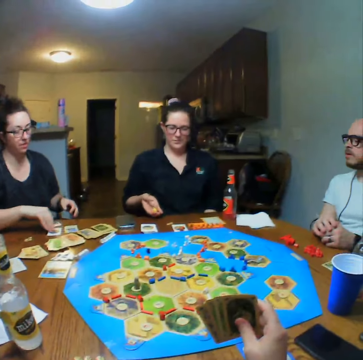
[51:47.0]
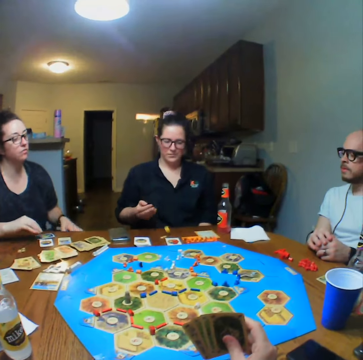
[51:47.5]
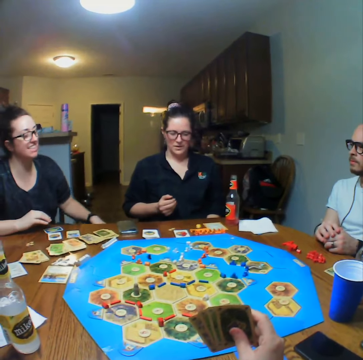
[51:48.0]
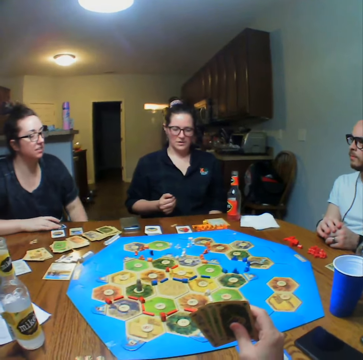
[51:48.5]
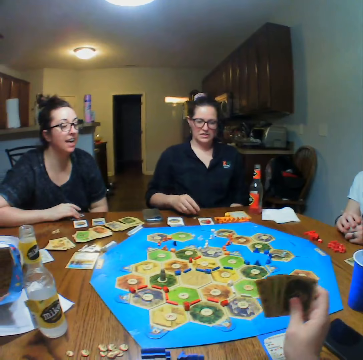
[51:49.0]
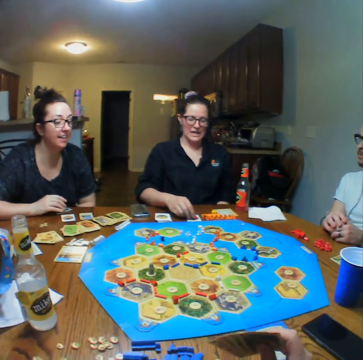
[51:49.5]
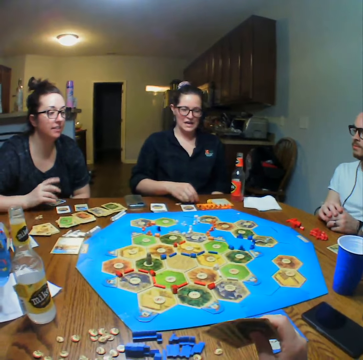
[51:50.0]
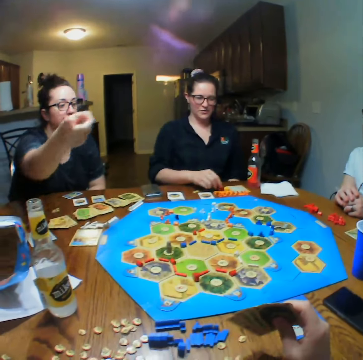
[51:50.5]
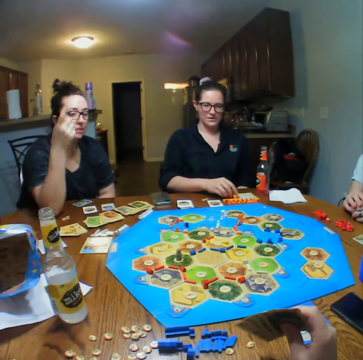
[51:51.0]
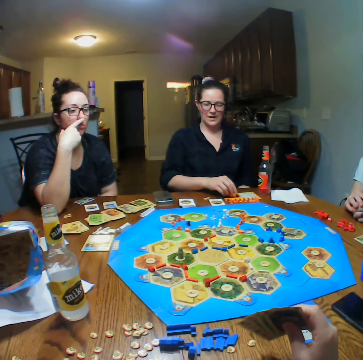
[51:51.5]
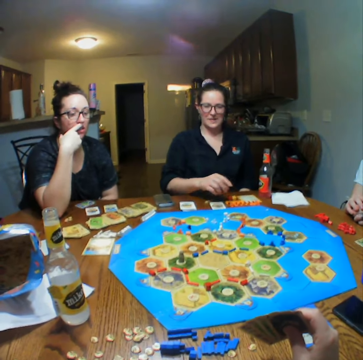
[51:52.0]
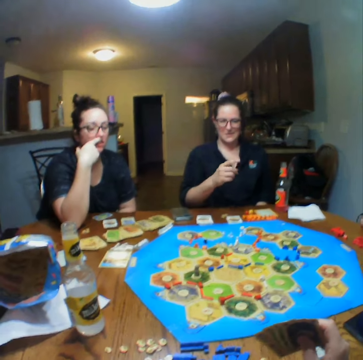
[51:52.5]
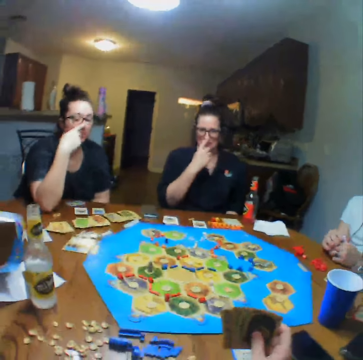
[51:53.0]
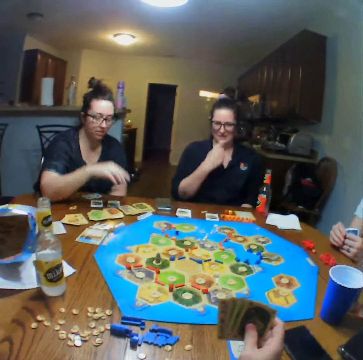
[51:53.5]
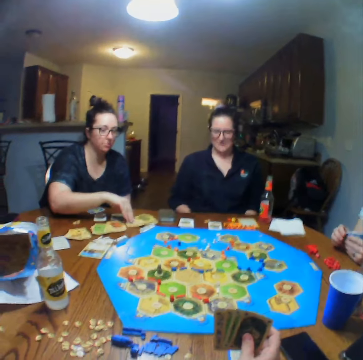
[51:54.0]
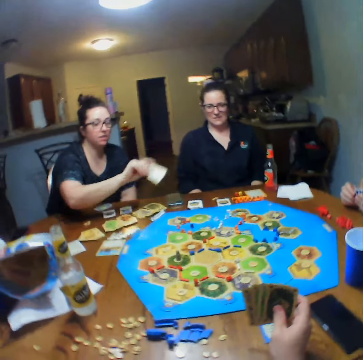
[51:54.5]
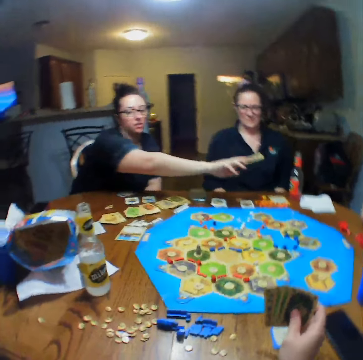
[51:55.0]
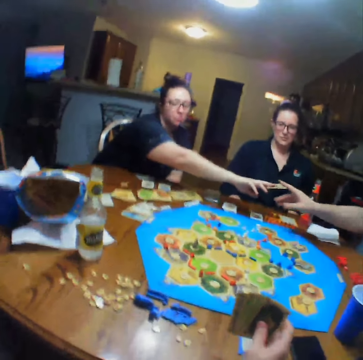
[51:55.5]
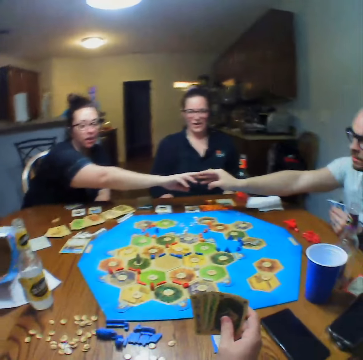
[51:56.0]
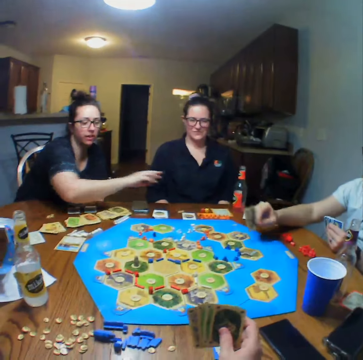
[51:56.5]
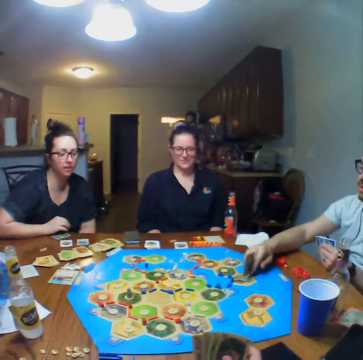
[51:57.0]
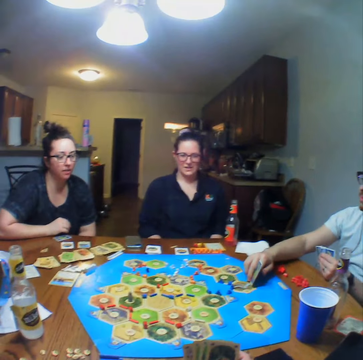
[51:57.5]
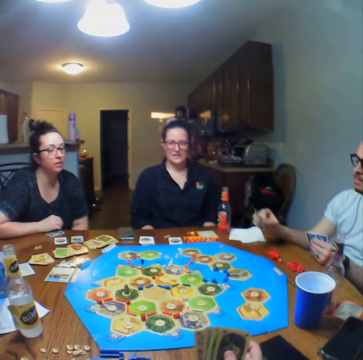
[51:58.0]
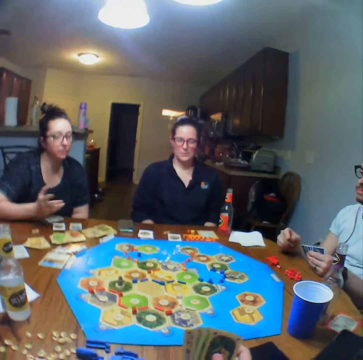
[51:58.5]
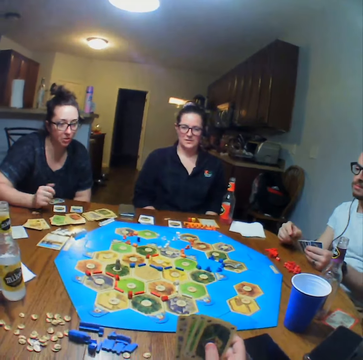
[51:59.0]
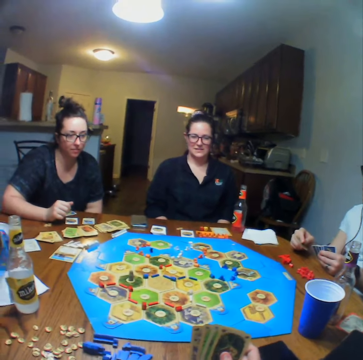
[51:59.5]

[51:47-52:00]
A woman throws the dice on the table. Another woman places a card on the table. The other woman picks a card from the table. She hands a card to a man. The man picks the card.

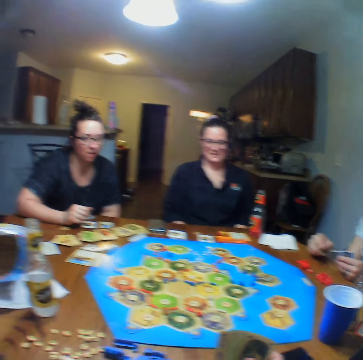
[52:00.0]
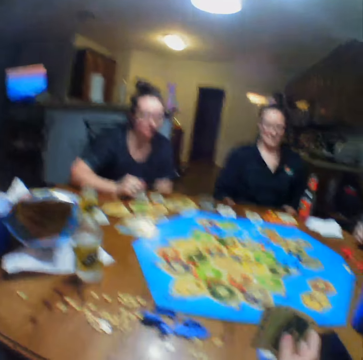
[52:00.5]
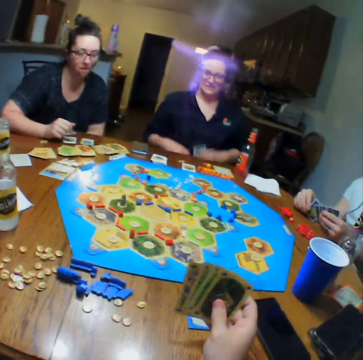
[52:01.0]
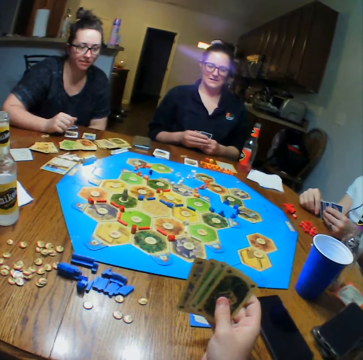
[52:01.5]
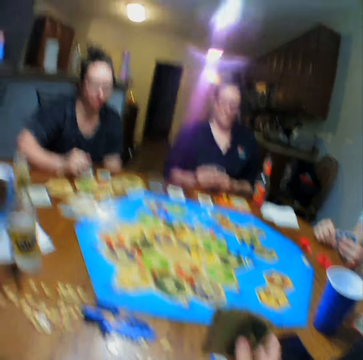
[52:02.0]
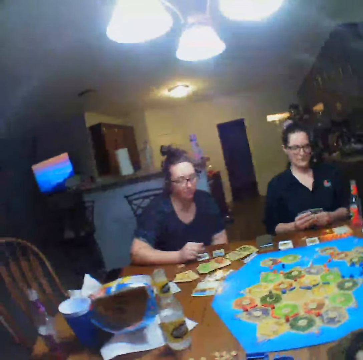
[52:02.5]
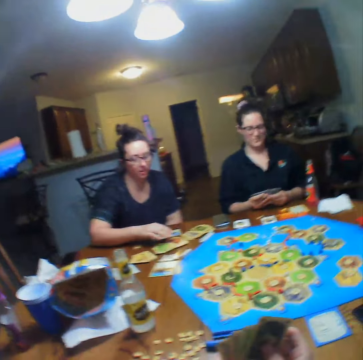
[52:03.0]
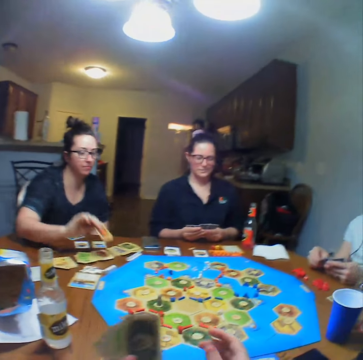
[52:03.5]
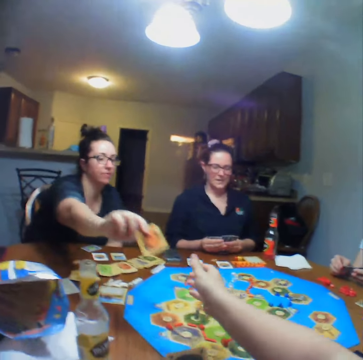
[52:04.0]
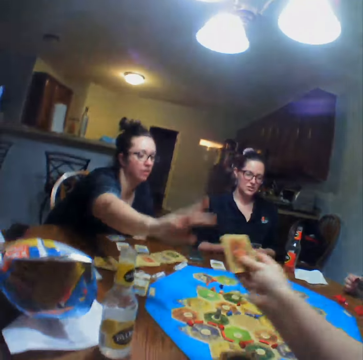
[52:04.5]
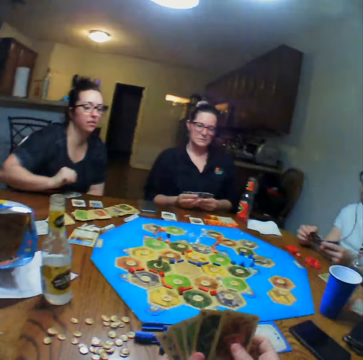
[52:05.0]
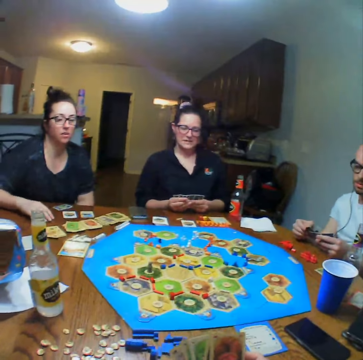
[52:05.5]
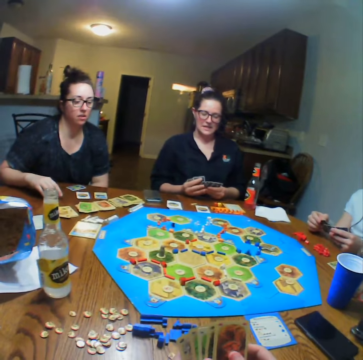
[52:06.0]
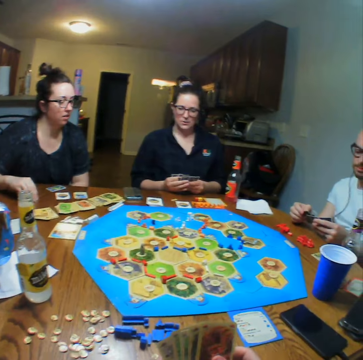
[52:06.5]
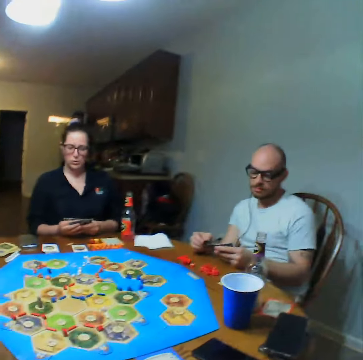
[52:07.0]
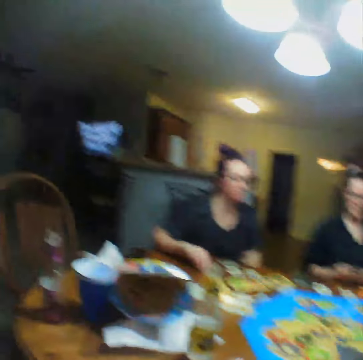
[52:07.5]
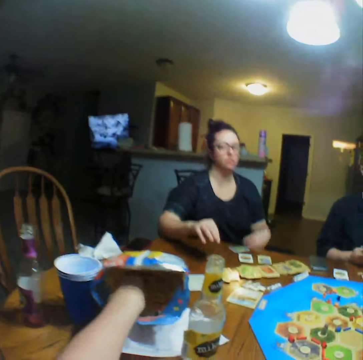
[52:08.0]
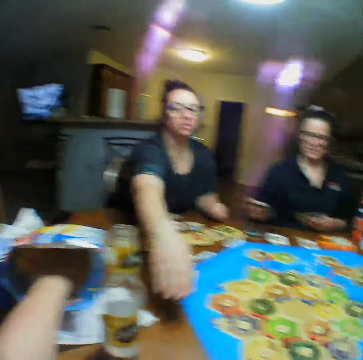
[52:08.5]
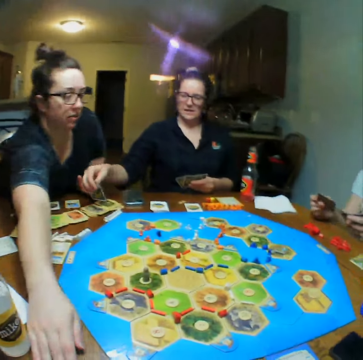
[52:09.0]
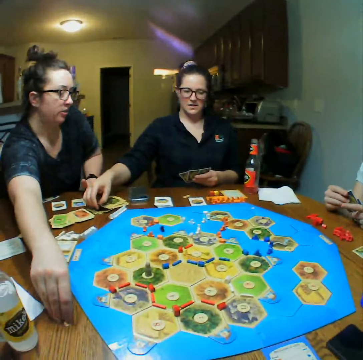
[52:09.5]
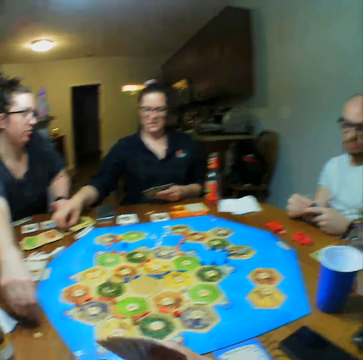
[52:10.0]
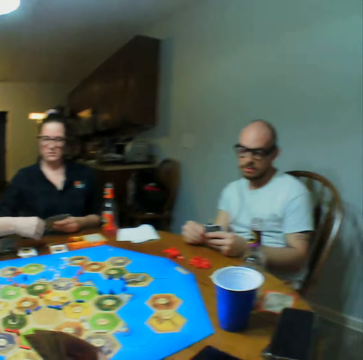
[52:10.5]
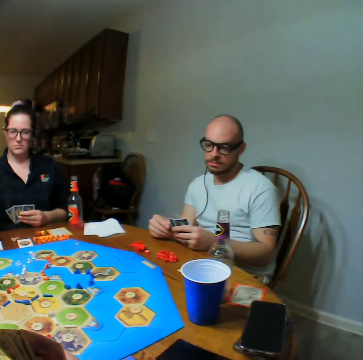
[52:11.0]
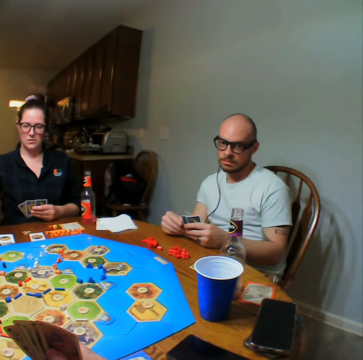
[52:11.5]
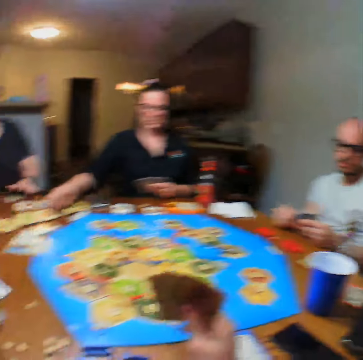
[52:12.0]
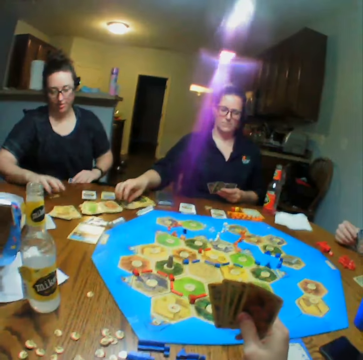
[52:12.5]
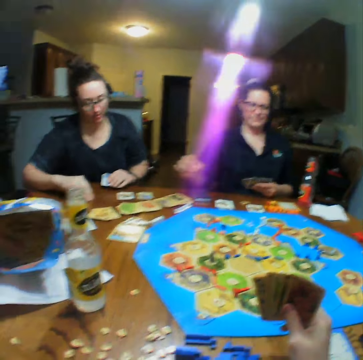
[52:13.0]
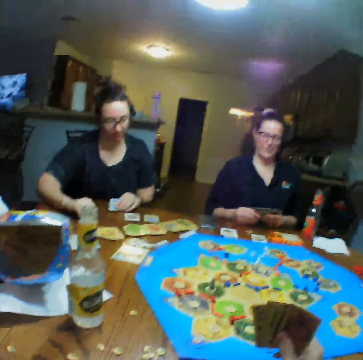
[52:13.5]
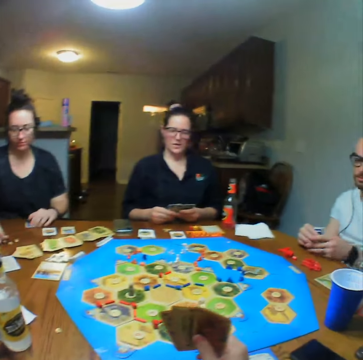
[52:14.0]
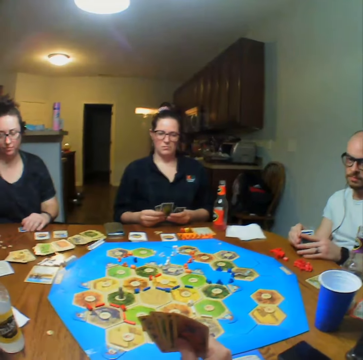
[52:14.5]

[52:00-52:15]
A lady plays the cards. Another lady picks a card. She hands the camera wearer a card. The camera wearer picks the card. They take crisps from the packet. The other lady picks a meeple from the table. She places the meeple on the table.

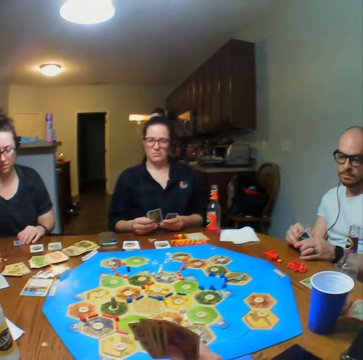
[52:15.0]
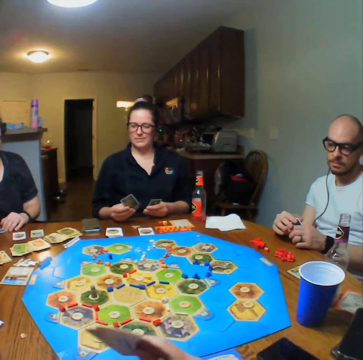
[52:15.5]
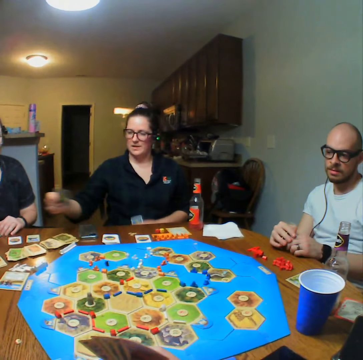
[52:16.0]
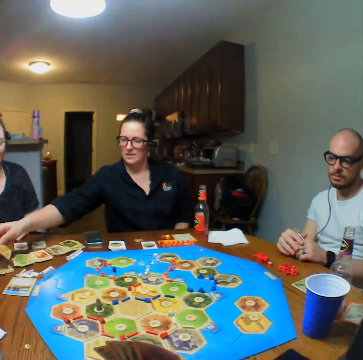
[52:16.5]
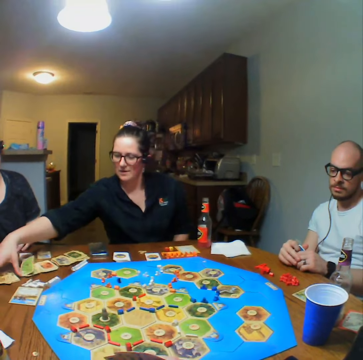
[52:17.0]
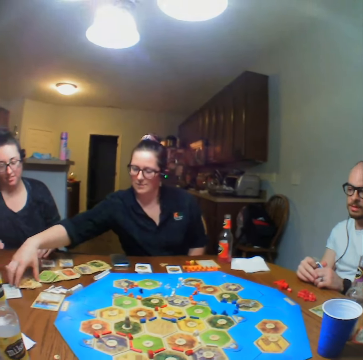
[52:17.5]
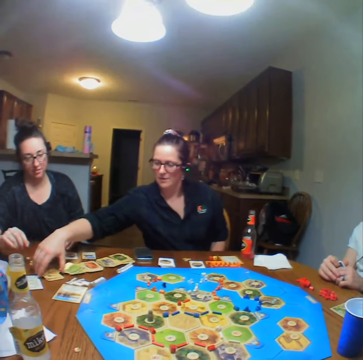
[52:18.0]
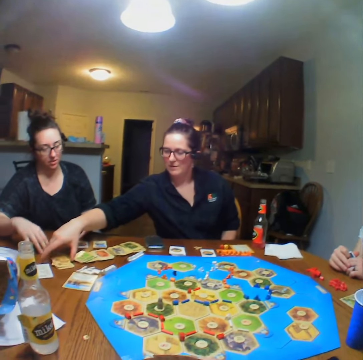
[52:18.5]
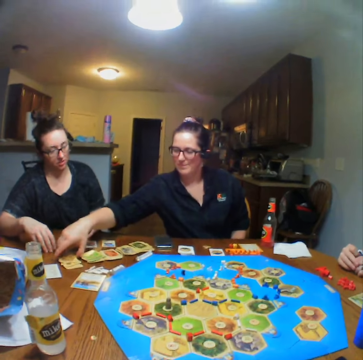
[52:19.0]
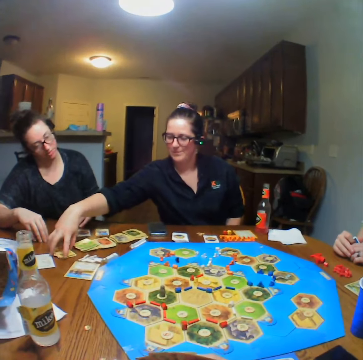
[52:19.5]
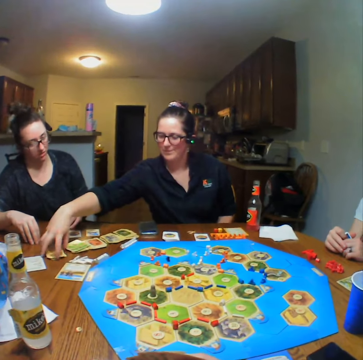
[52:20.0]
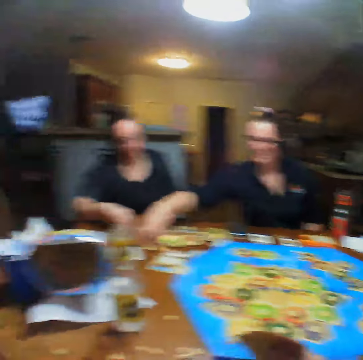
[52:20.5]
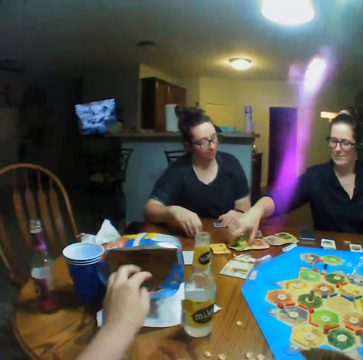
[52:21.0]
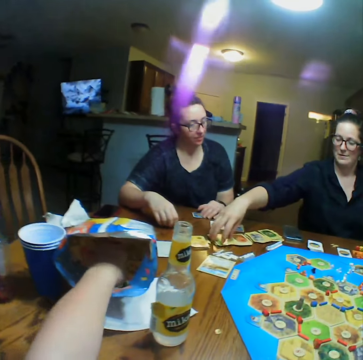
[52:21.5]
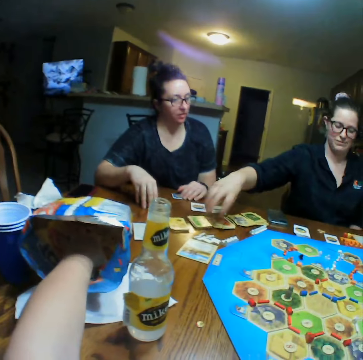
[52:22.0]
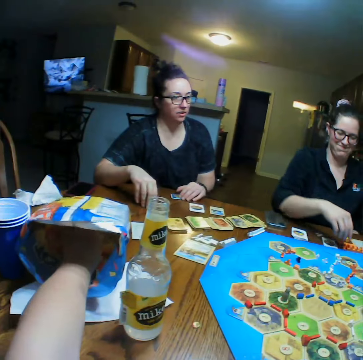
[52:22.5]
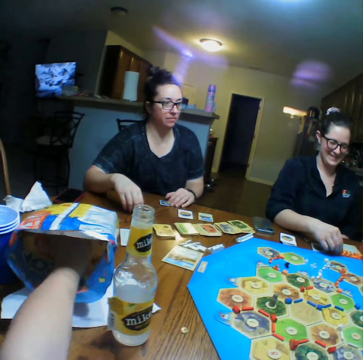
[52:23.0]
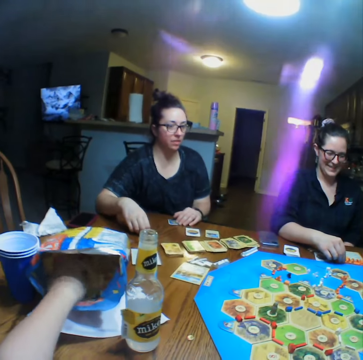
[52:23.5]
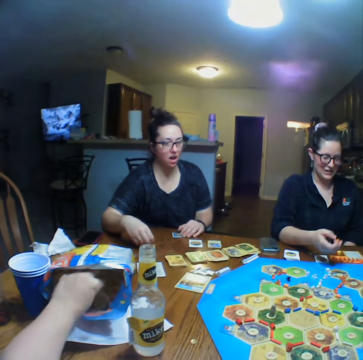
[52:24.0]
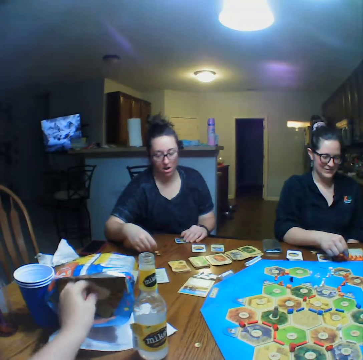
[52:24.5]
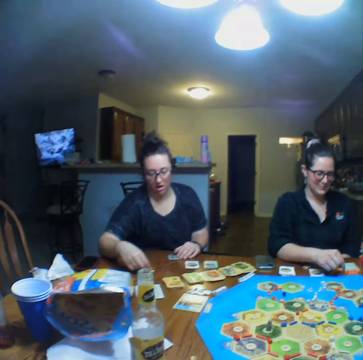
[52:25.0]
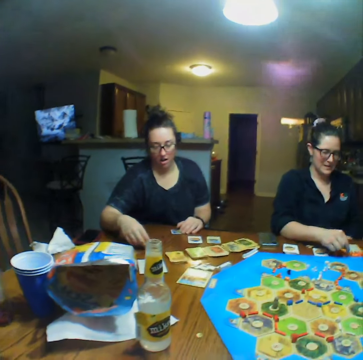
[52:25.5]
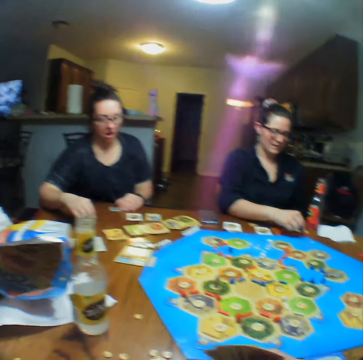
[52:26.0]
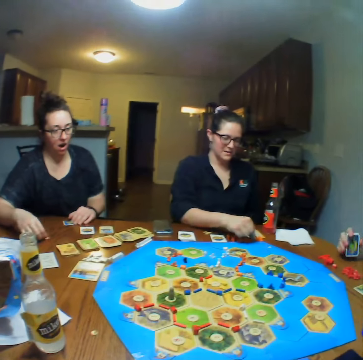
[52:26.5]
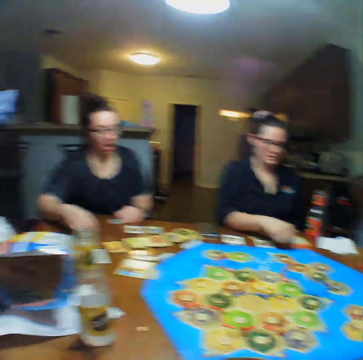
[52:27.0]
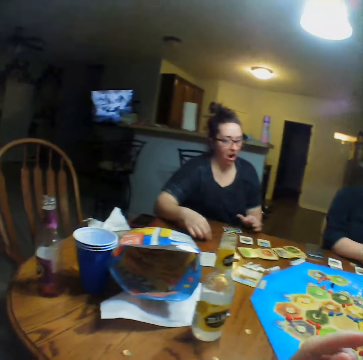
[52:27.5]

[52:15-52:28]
A woman places a card on the table. She arranges the cards on the table. The camera wearer takes crisps from the packet. The woman picks a block from the table. The camera wearer eats the crisps.
